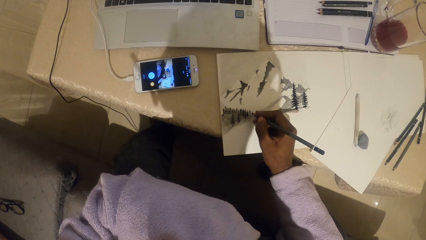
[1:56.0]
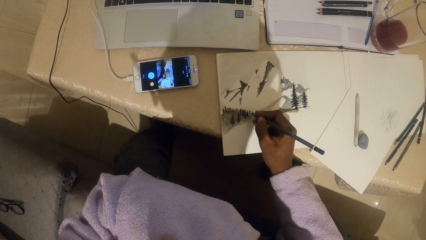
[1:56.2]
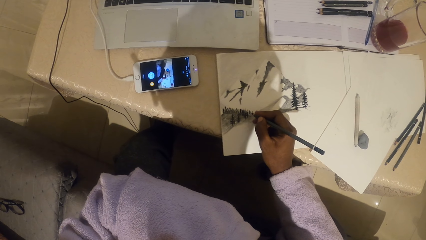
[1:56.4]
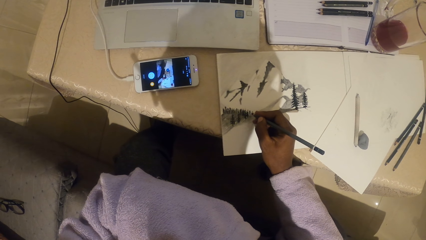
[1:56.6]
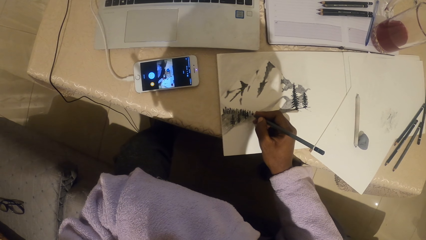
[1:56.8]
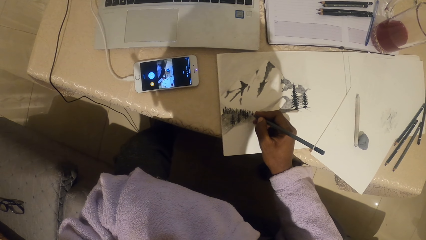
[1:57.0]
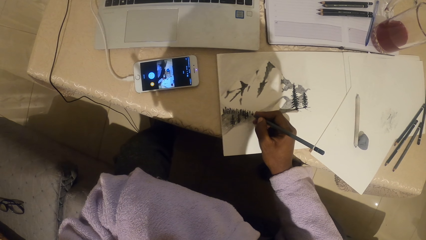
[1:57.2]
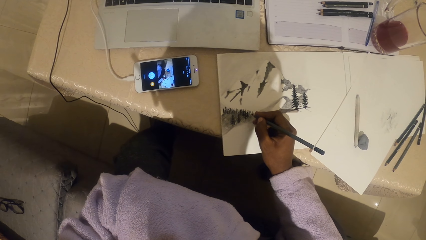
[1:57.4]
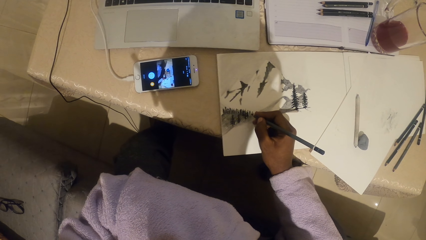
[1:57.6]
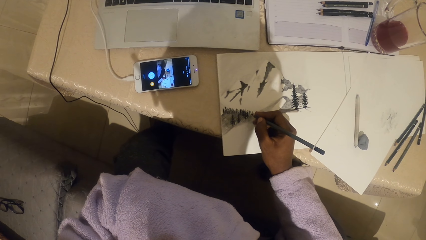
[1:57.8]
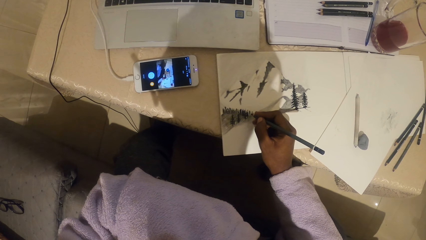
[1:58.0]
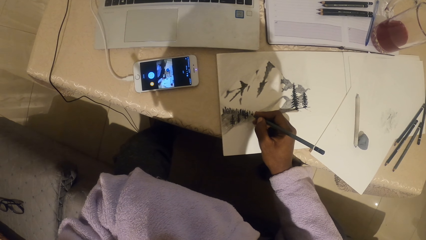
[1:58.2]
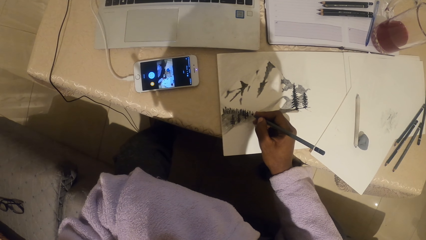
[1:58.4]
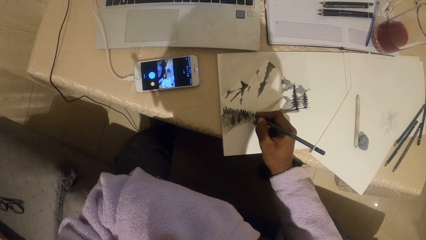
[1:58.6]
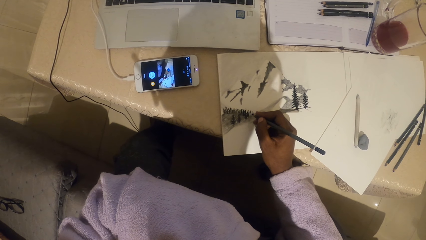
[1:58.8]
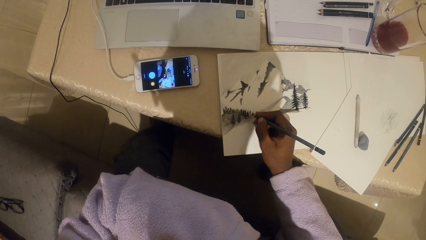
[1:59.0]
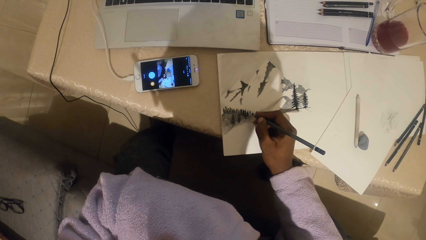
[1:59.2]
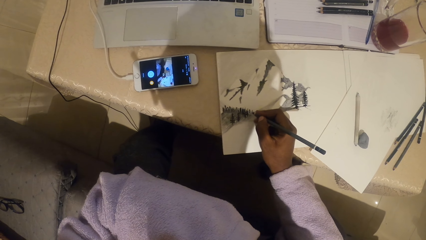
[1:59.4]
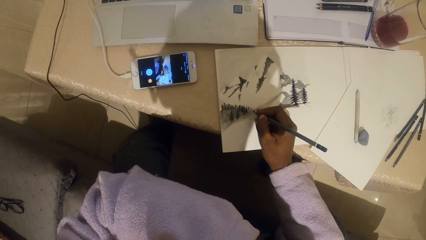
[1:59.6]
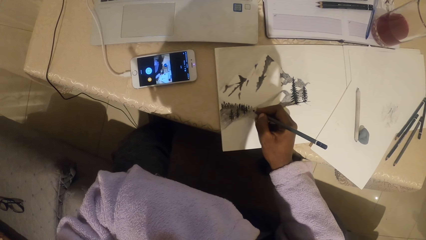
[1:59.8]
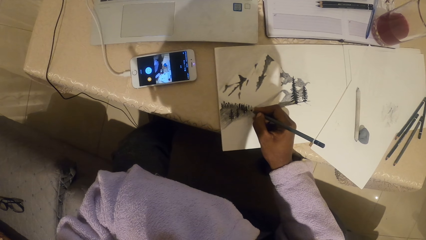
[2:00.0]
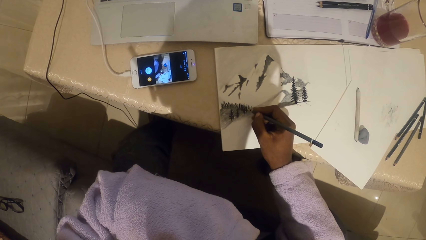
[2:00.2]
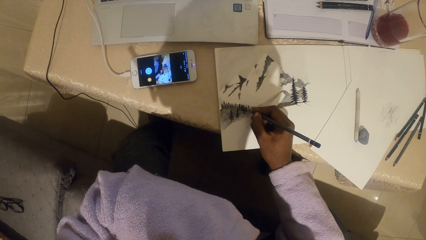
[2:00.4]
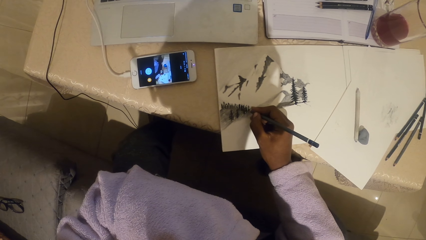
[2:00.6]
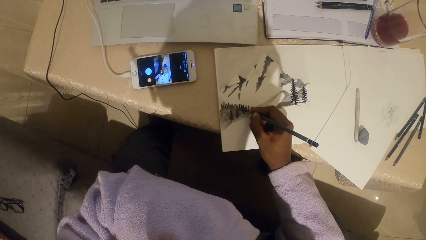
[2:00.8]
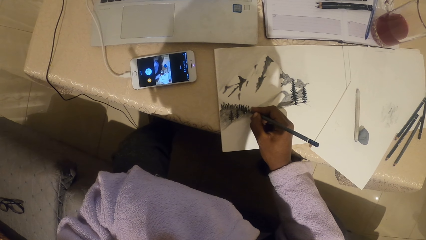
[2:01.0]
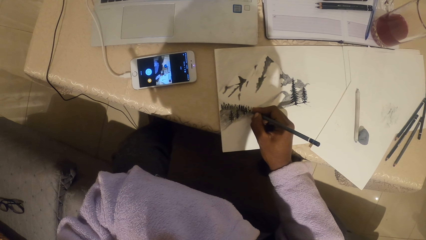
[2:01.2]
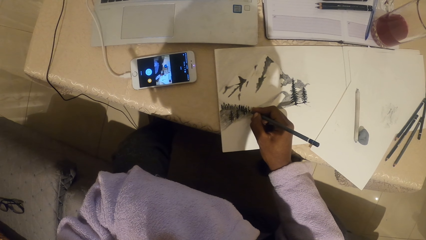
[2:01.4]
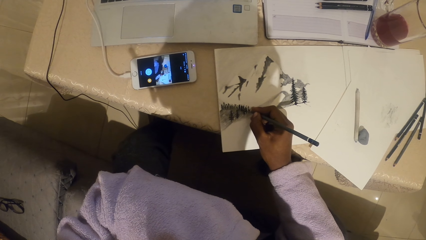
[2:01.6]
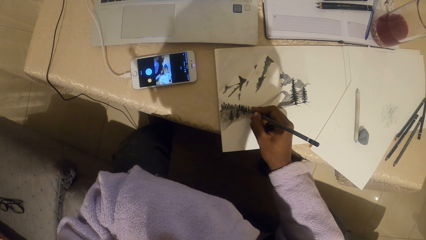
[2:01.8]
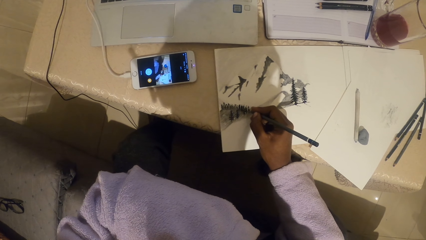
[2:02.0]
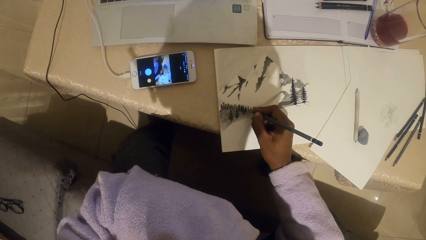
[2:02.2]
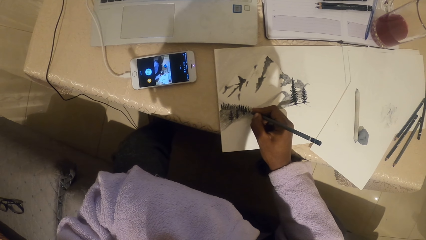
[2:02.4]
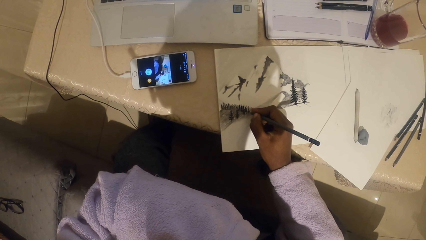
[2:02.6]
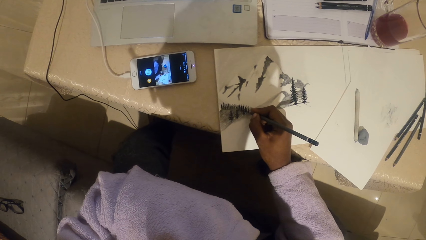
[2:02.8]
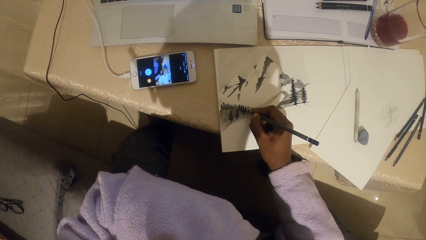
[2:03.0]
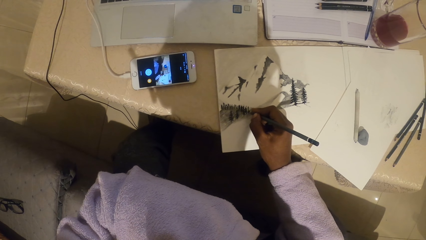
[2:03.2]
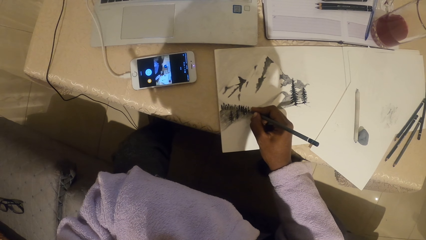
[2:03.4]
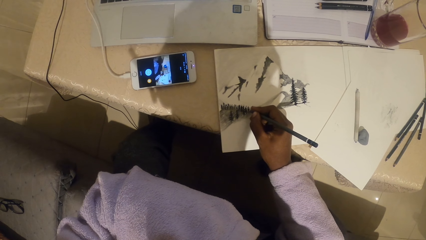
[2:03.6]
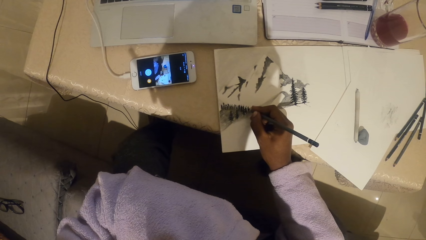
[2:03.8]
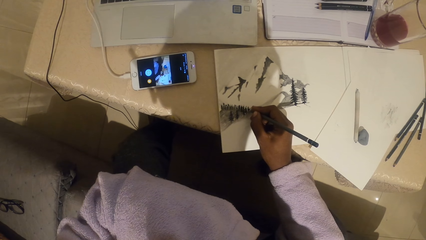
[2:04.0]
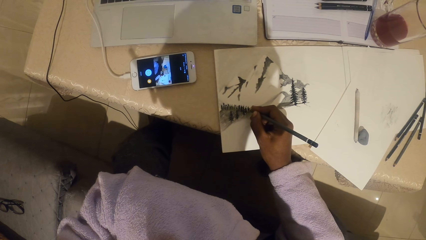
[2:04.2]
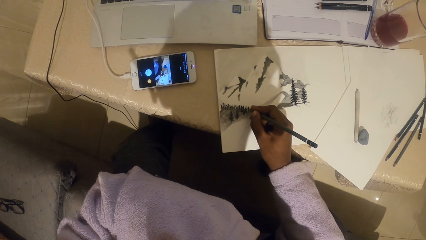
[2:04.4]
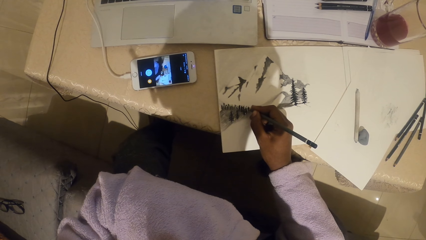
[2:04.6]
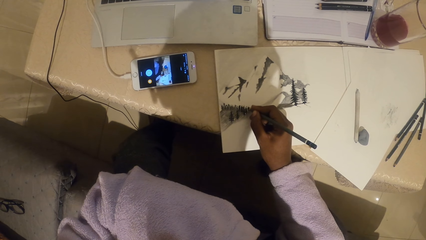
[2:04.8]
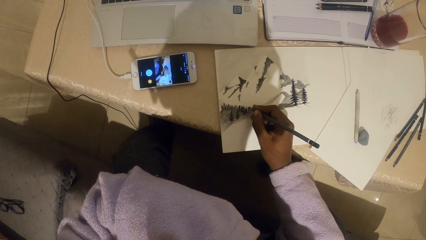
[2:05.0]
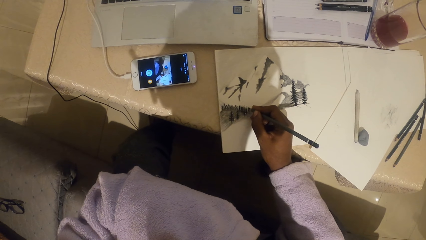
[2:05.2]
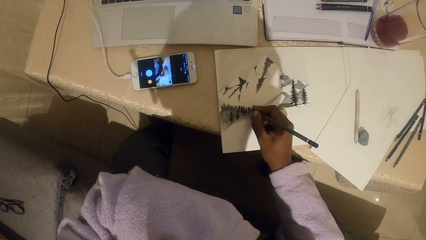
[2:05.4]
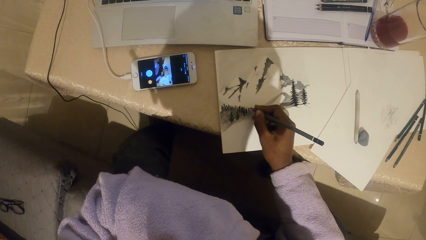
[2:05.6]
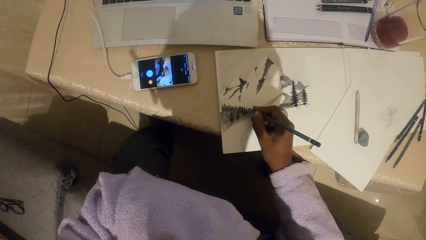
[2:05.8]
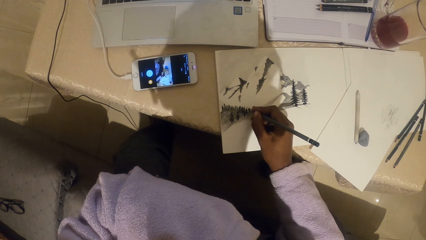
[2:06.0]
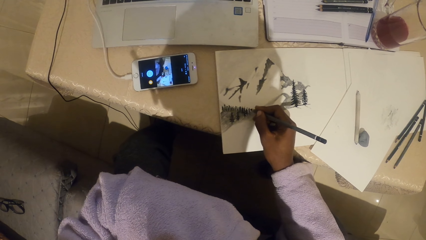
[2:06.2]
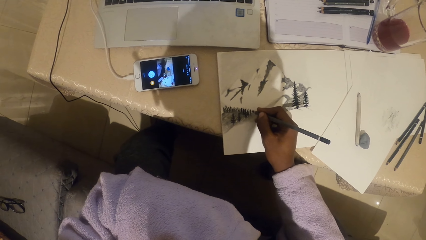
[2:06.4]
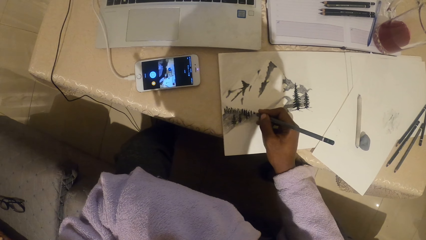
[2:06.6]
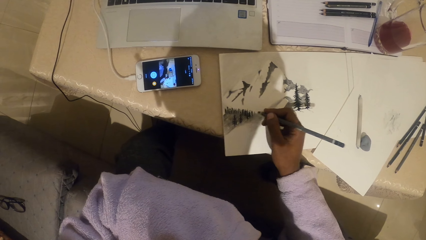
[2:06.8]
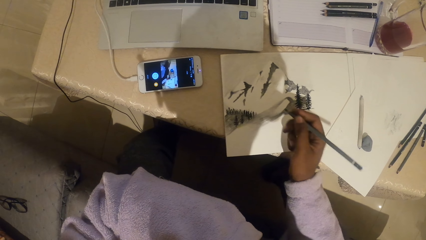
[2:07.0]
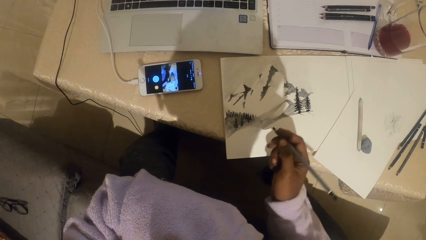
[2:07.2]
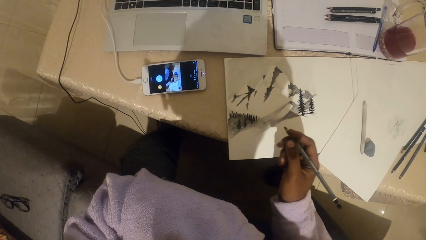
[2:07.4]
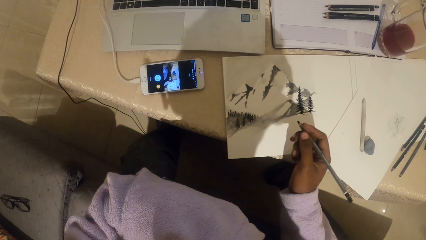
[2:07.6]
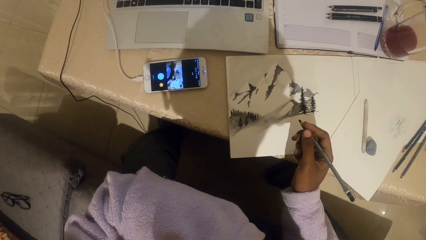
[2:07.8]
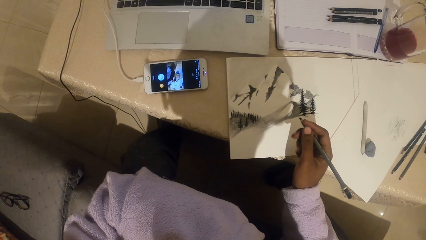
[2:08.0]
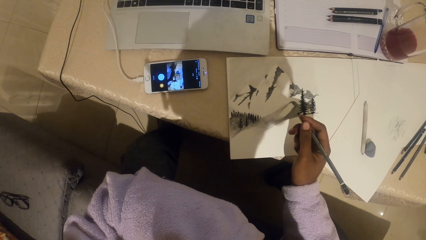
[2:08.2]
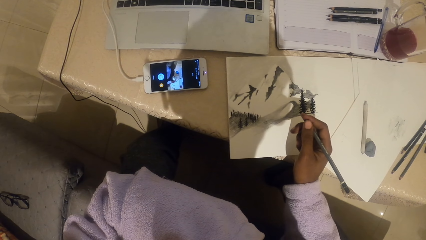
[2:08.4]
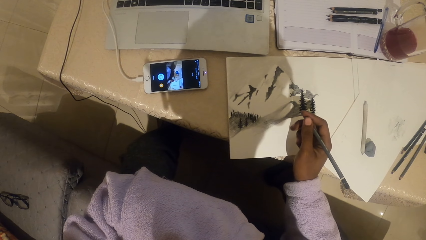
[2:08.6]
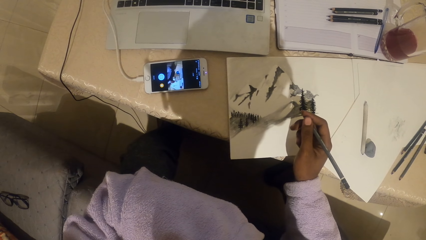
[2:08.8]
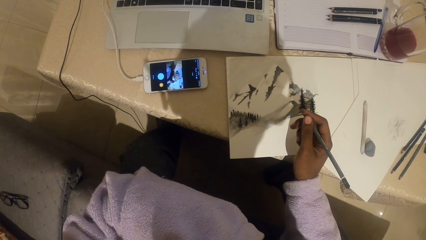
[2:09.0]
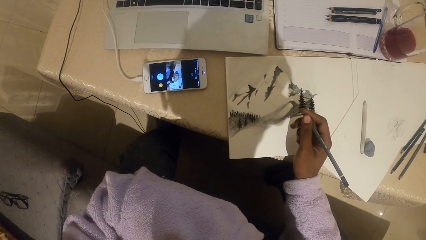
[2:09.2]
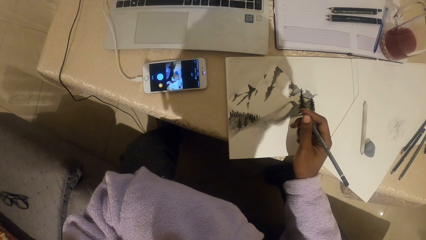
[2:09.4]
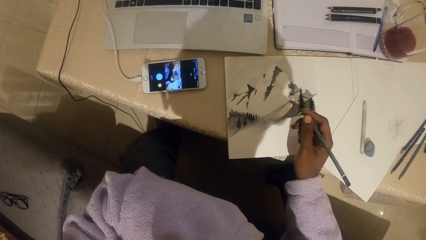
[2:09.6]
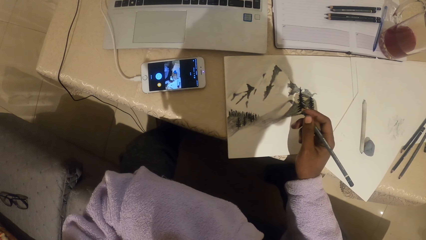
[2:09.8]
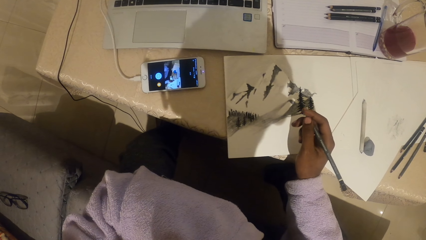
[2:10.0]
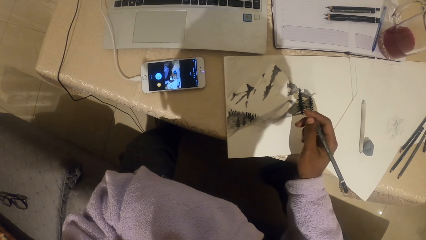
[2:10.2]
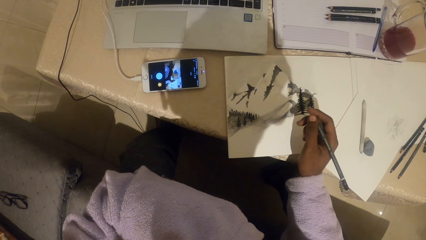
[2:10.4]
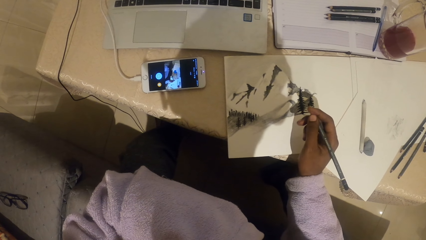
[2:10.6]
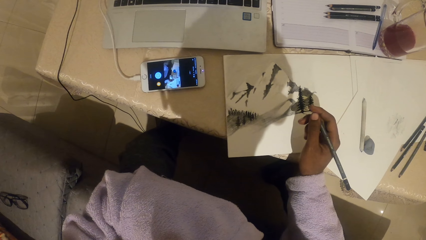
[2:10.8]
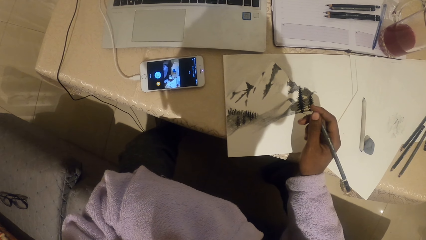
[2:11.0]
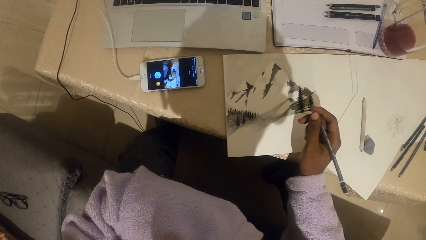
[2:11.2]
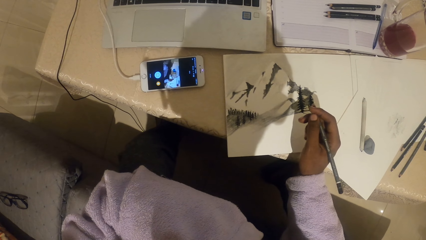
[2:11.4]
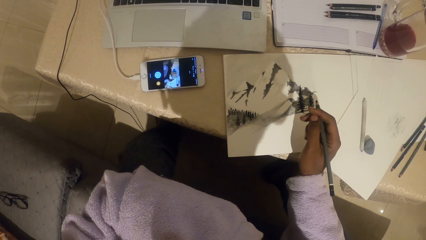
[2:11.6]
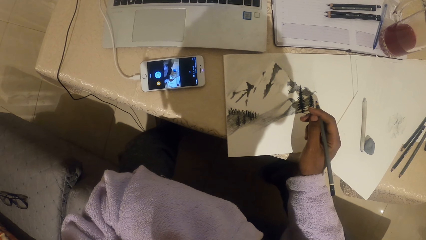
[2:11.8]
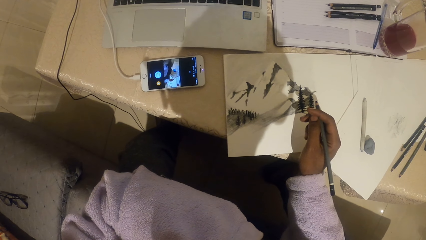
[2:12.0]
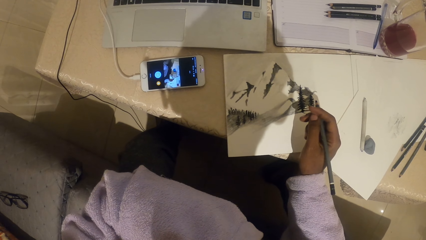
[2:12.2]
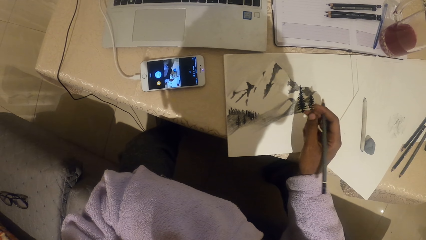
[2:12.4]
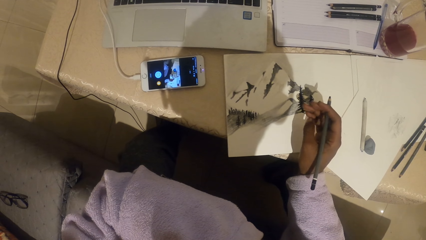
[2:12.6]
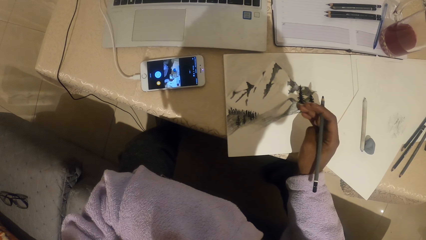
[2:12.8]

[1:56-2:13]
The camera wearer holds the pencil. They look around.
